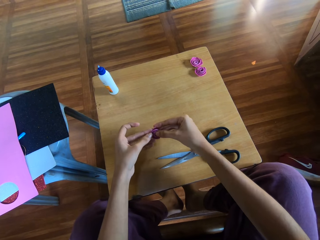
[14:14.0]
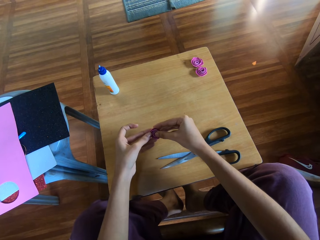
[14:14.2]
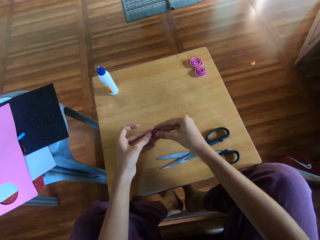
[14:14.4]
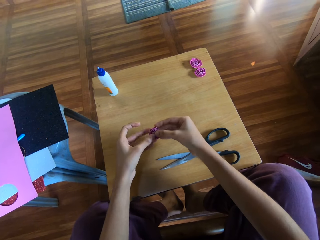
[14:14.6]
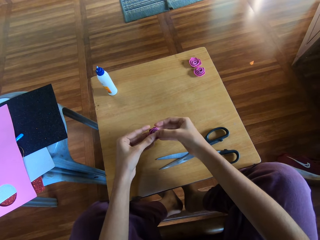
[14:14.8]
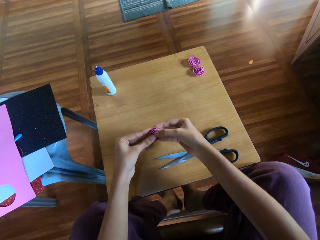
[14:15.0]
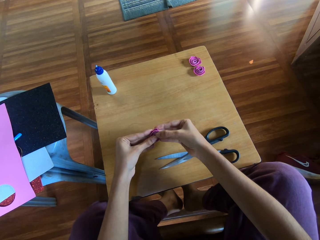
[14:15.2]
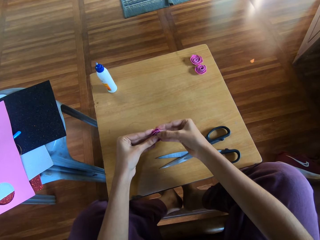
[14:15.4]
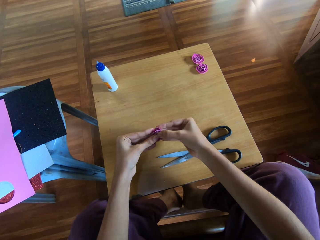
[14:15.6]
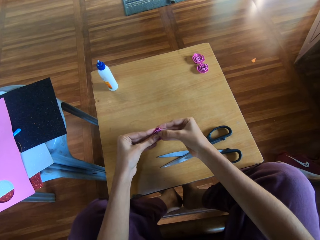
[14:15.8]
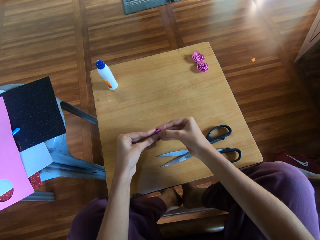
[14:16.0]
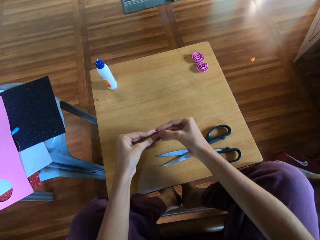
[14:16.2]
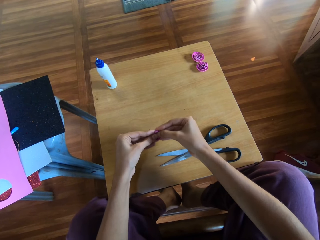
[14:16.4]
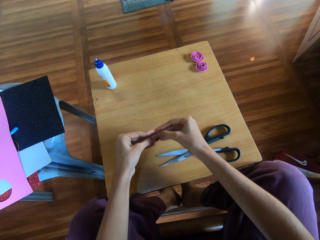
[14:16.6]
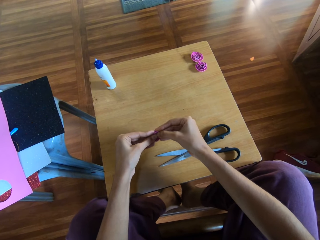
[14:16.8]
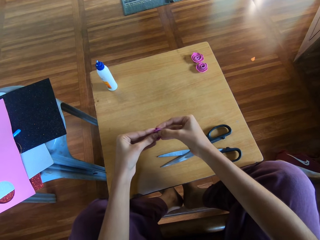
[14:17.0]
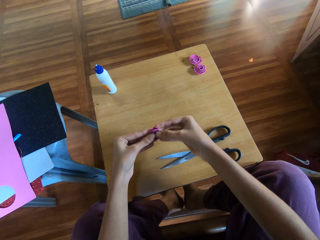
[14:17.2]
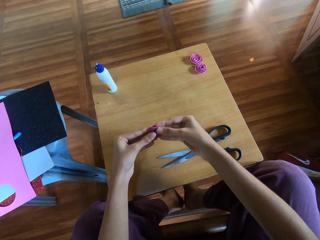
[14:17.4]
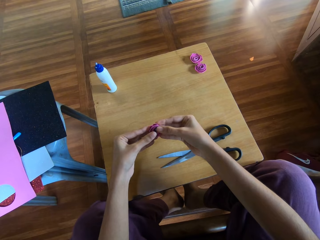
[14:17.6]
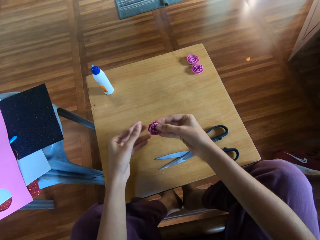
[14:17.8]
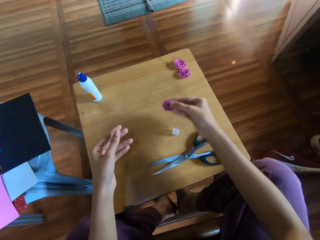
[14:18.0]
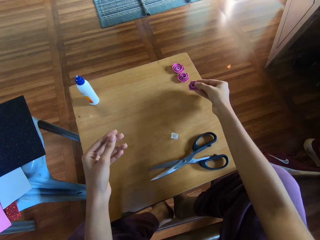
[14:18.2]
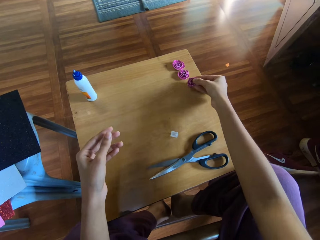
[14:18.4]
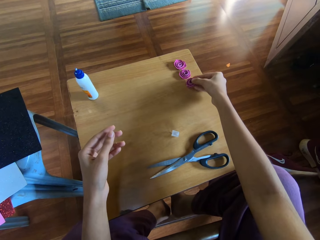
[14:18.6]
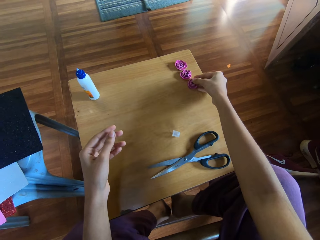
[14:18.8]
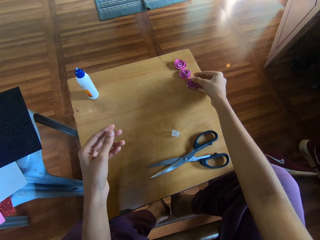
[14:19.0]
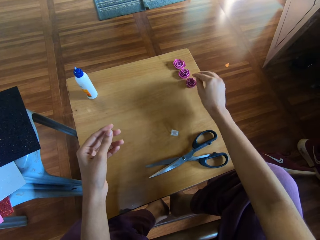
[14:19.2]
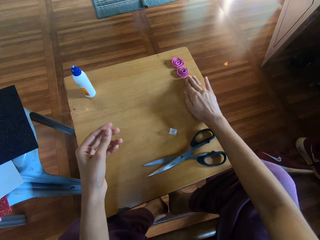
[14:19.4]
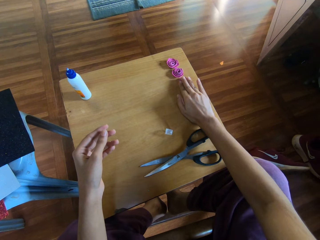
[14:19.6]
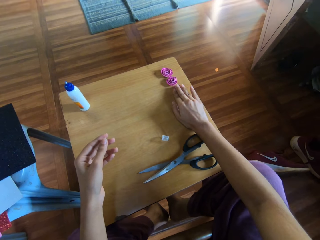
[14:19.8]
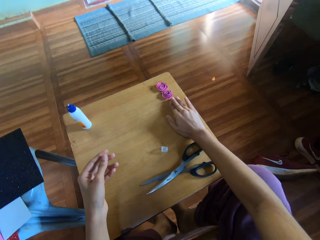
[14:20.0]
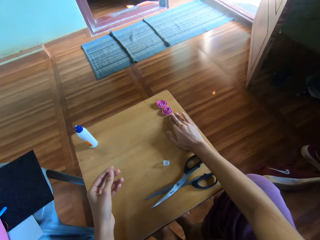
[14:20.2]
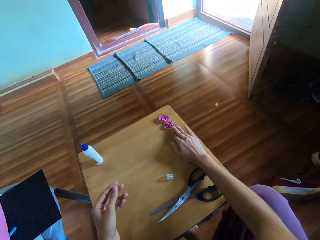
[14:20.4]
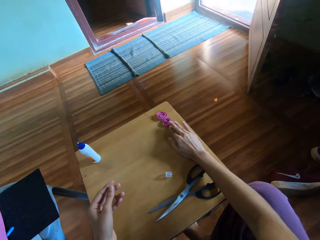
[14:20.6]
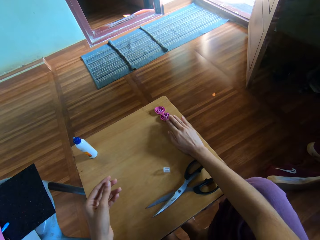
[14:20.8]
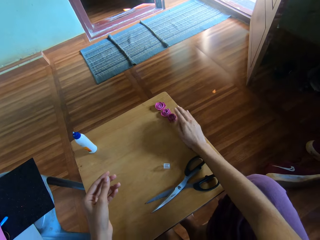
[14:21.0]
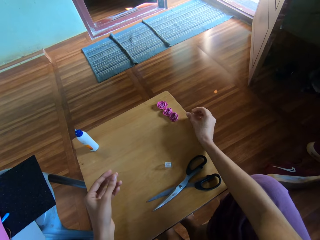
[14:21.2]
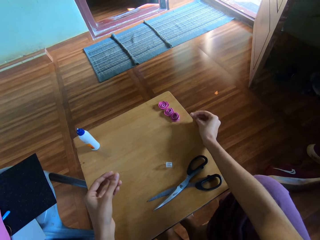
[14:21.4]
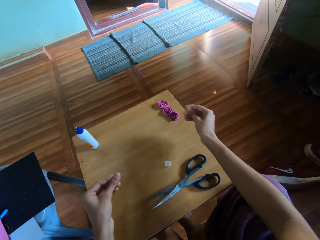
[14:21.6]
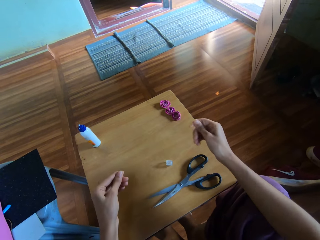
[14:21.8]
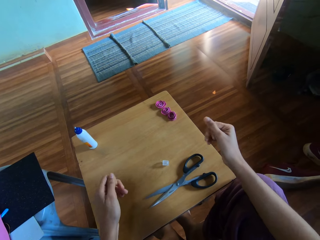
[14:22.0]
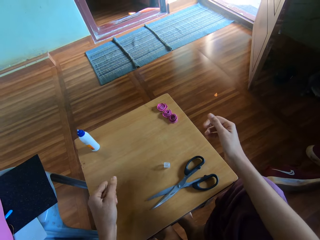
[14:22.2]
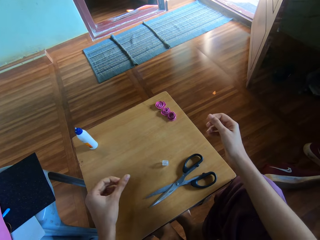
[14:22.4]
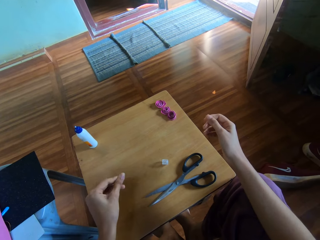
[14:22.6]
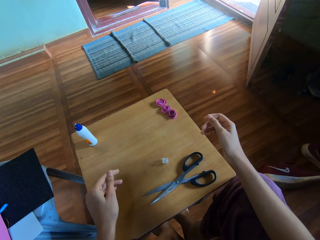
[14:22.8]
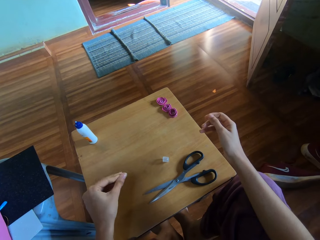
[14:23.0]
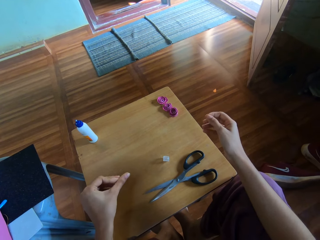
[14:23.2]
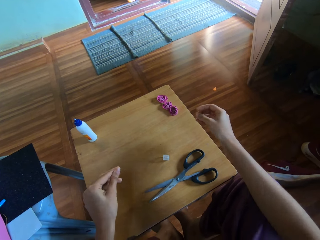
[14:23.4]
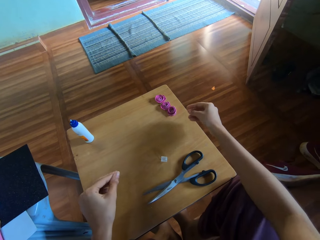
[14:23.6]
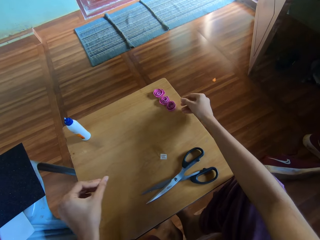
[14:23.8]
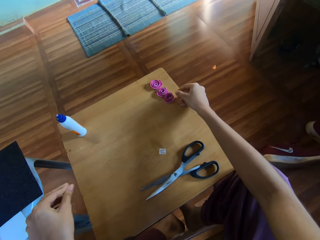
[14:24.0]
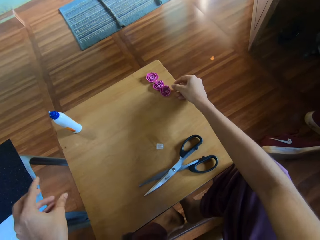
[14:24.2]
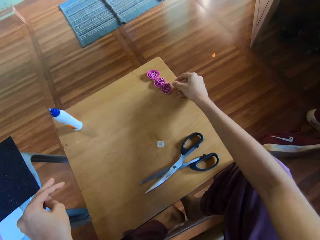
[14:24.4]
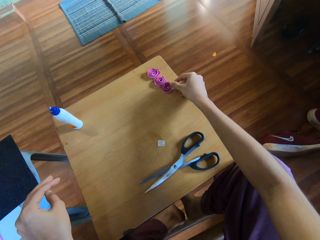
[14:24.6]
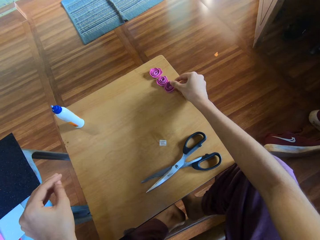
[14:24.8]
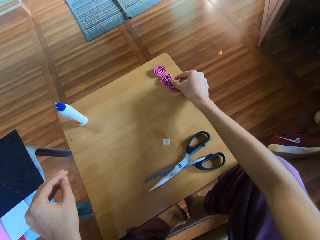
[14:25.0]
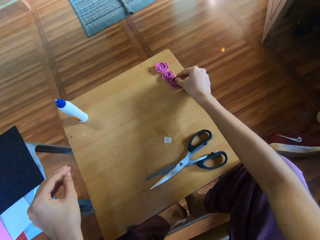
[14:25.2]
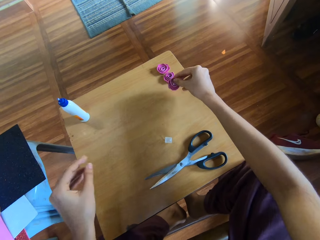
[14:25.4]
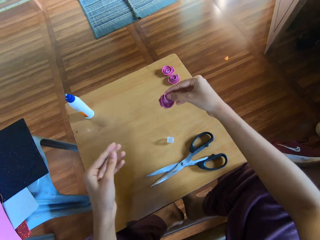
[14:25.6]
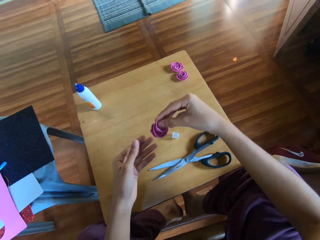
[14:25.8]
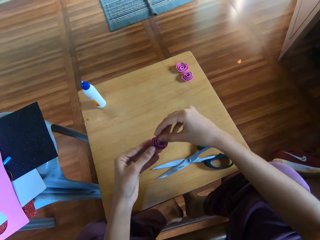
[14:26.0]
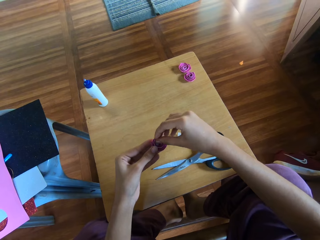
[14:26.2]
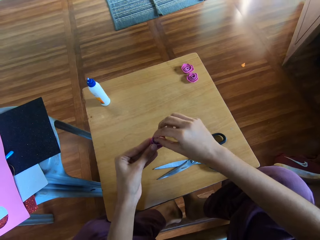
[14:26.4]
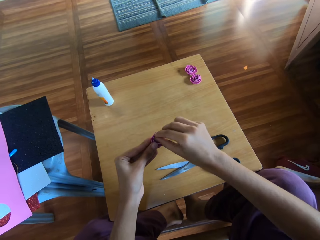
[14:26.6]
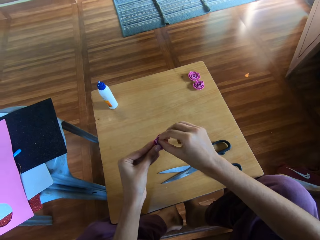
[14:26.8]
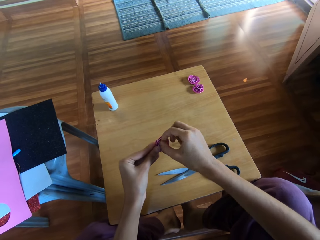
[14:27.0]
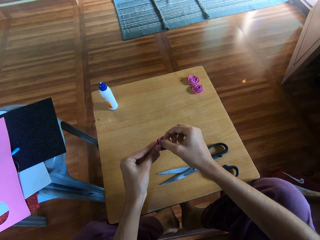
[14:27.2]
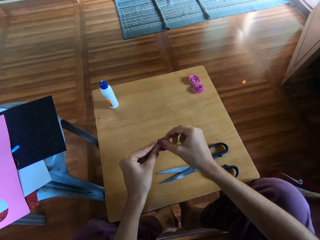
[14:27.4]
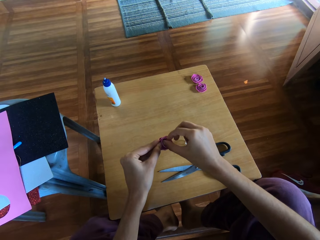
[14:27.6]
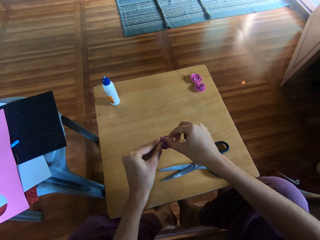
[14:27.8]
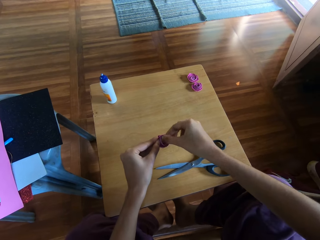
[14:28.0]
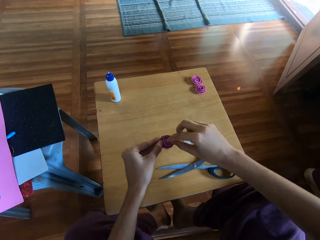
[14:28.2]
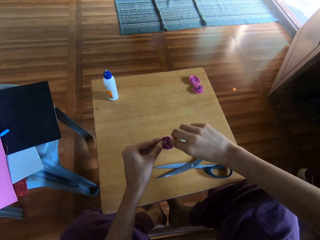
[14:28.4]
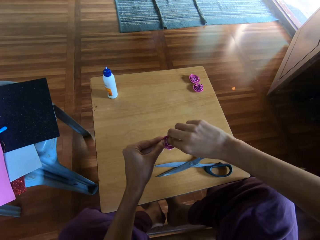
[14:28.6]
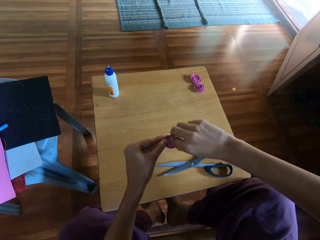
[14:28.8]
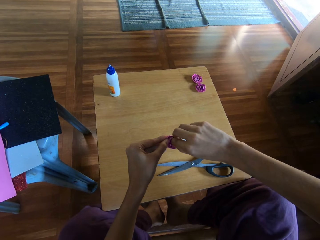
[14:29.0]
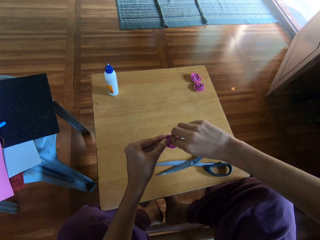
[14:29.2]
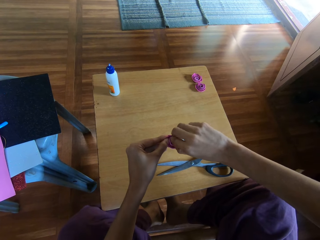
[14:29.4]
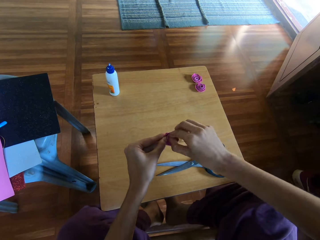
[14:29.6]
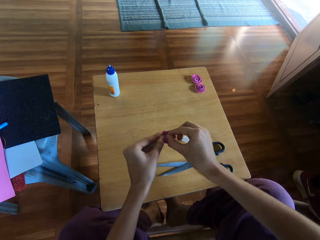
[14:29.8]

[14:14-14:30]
The camera wearer presses the paper with the fingers. She drops the piece of glitter paper on the table with her right hand. She touches the paper with the fingers. She rubs both of her fingers against each other. She picks up the piece of glitter paper from the table with her right hand. She folds the piece of glitter paper with both hands. She adjusts the paper.

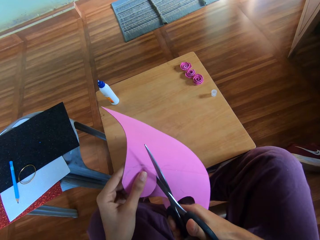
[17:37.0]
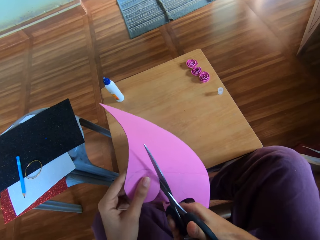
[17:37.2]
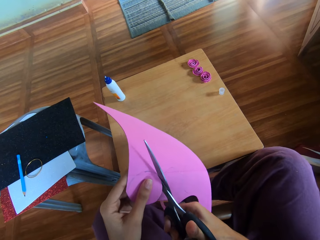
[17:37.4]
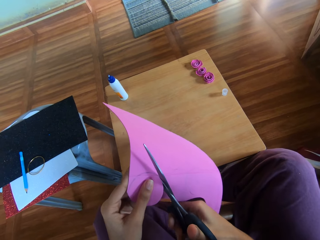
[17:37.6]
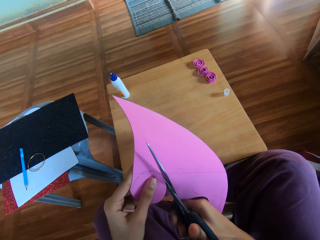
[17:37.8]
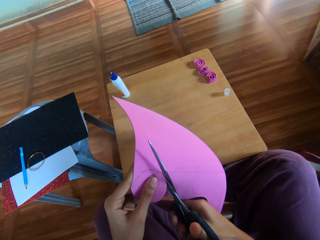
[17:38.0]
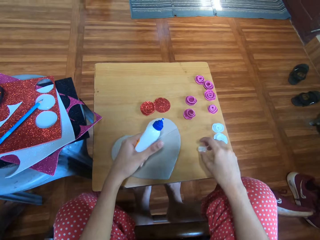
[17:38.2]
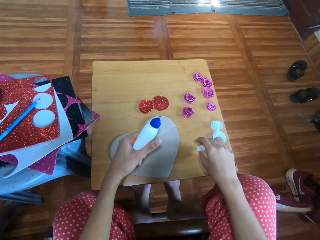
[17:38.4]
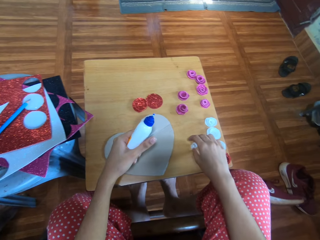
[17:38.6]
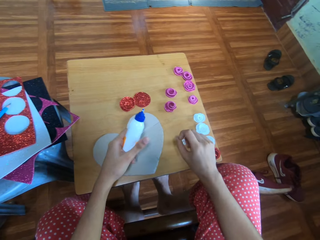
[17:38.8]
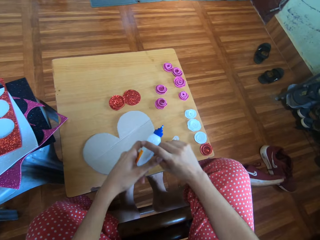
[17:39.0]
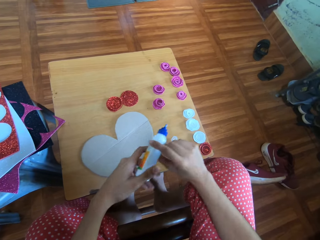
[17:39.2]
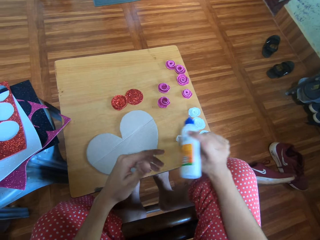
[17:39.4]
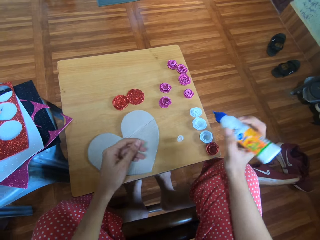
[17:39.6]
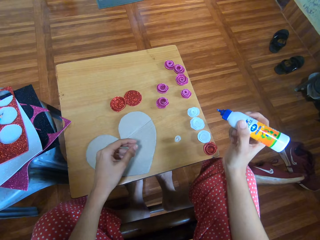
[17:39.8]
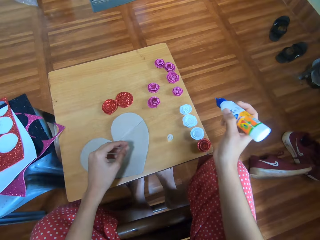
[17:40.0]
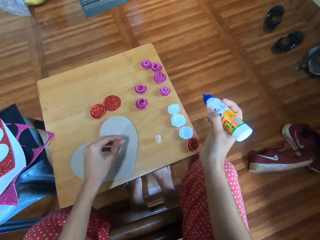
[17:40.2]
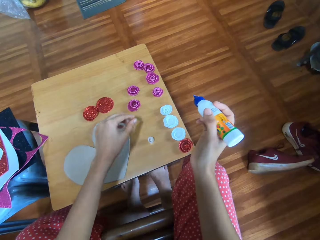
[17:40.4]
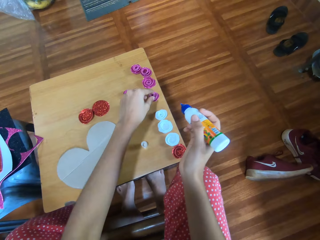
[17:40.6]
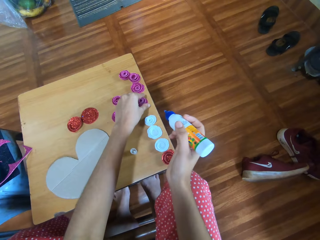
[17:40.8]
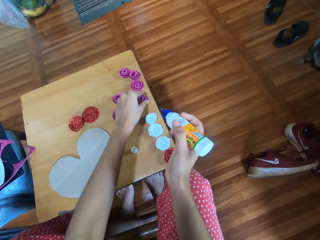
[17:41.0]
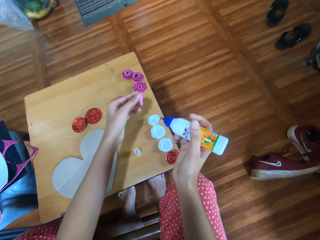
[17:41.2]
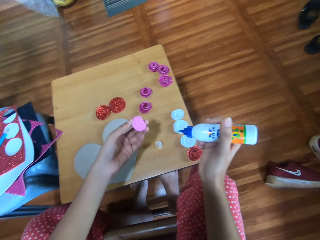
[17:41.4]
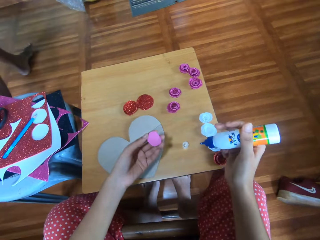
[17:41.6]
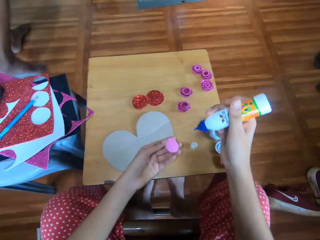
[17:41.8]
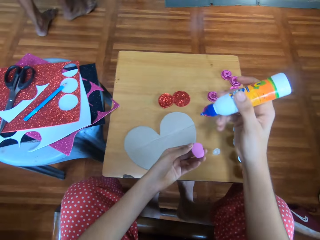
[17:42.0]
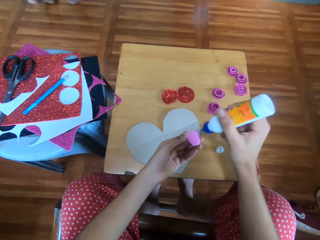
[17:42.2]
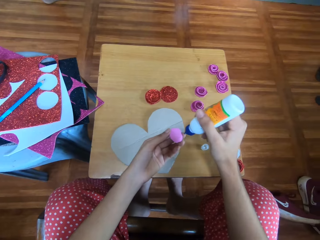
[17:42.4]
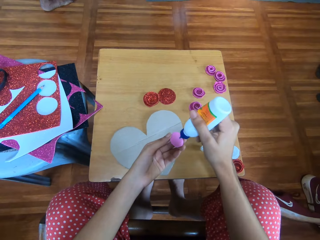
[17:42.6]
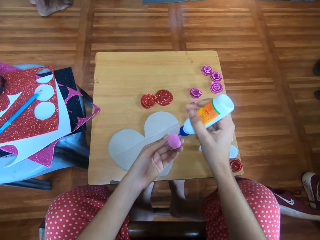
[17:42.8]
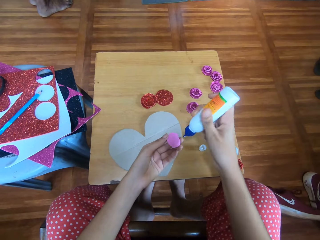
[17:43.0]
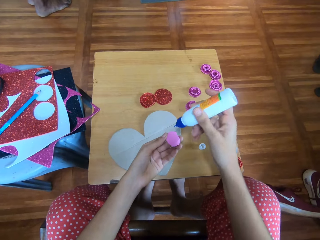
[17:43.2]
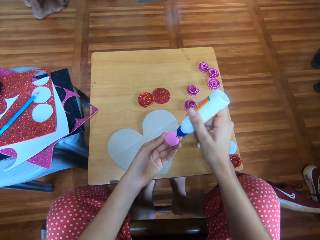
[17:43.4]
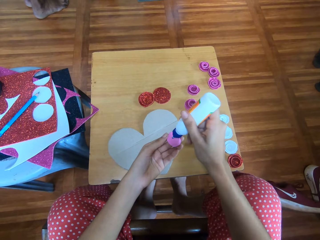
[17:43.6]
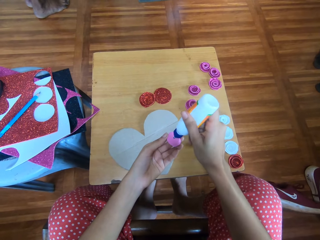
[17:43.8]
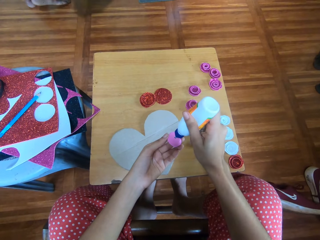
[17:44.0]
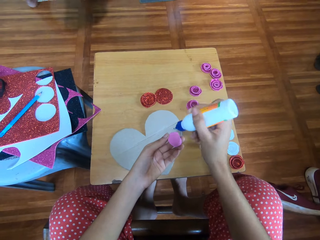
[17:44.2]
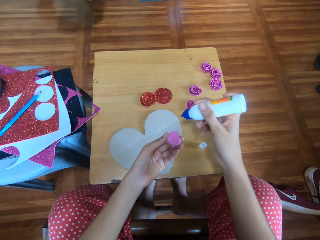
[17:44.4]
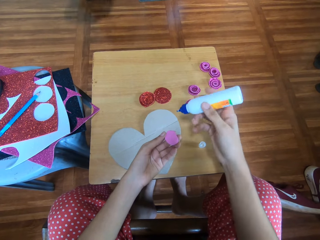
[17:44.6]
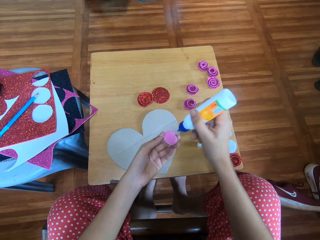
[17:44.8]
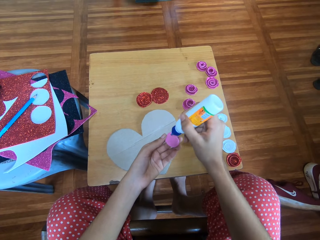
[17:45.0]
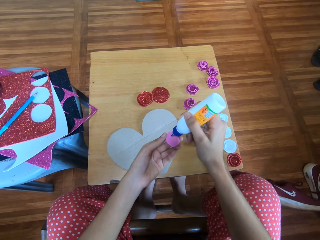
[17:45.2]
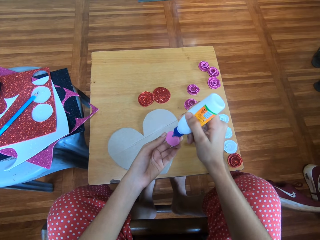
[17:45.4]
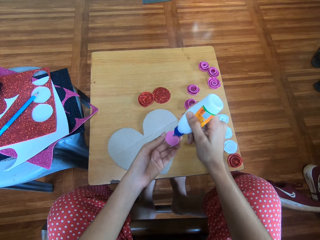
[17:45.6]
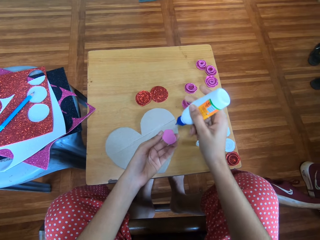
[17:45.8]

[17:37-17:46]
The camera wearer puts the bottle top on the table. She drops a piece of paper on the table with her right hand. She passes a bottle of glue from her left hand to her right hand. She picks up a piece of glitter paper from the table with her left hand. She glues the glitter paper on her left hand with the bottle of glue in her right hand.
